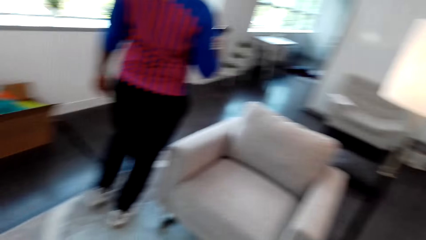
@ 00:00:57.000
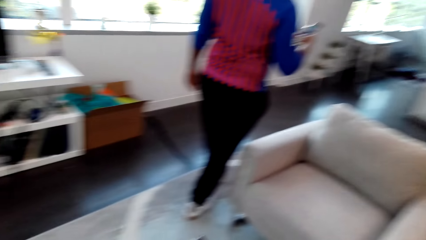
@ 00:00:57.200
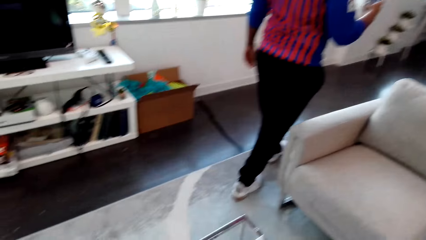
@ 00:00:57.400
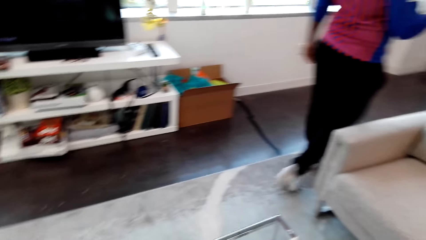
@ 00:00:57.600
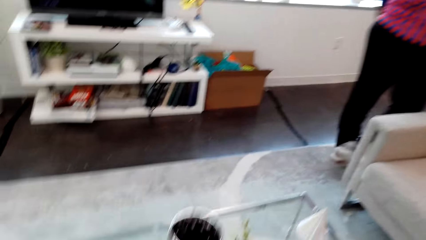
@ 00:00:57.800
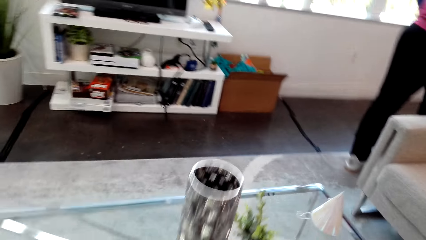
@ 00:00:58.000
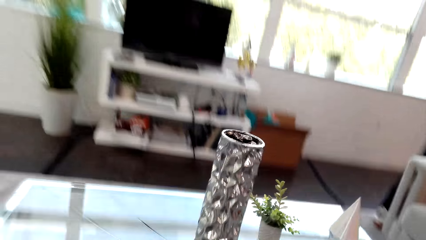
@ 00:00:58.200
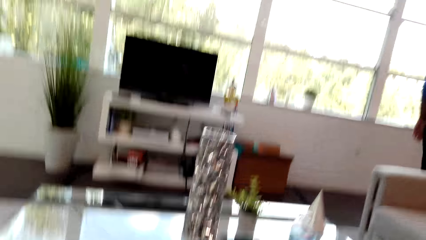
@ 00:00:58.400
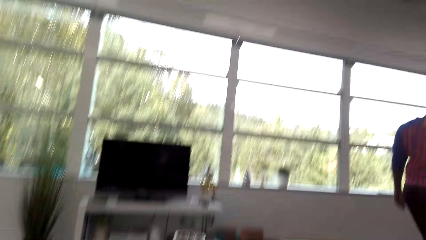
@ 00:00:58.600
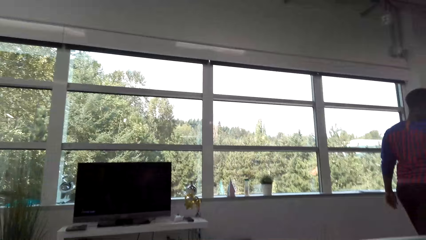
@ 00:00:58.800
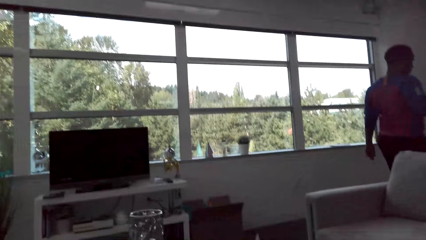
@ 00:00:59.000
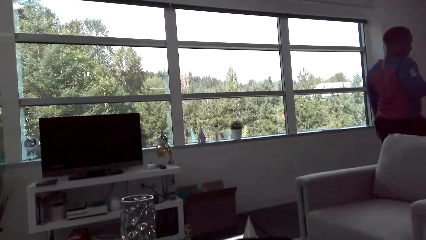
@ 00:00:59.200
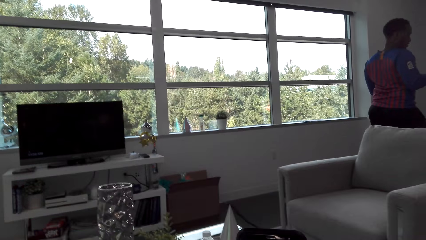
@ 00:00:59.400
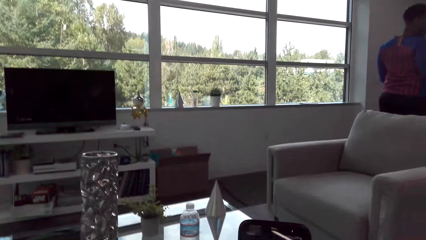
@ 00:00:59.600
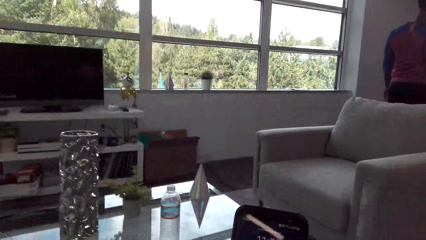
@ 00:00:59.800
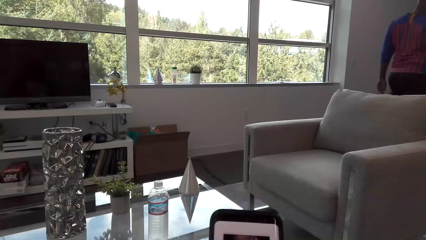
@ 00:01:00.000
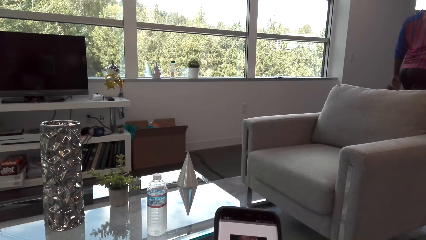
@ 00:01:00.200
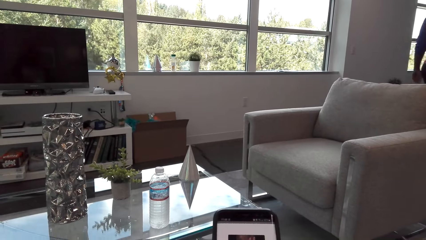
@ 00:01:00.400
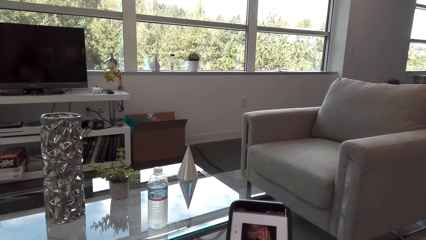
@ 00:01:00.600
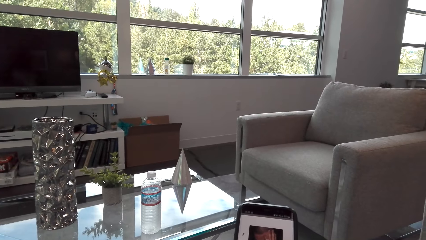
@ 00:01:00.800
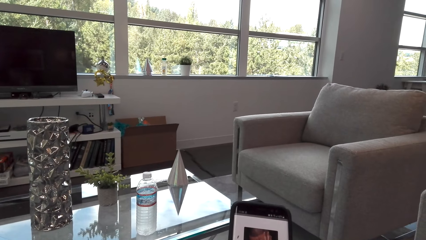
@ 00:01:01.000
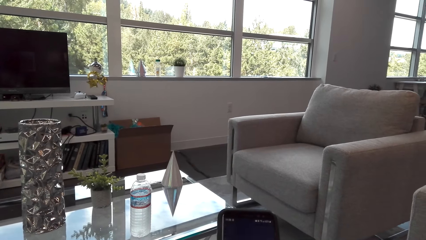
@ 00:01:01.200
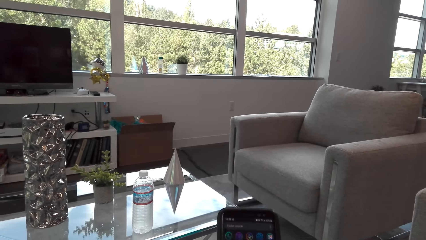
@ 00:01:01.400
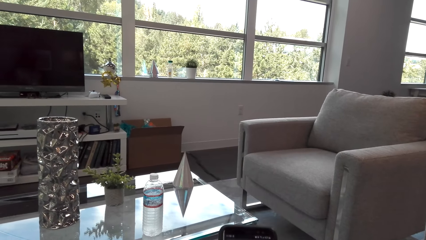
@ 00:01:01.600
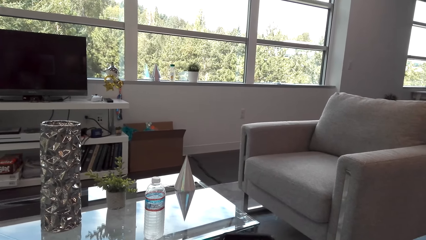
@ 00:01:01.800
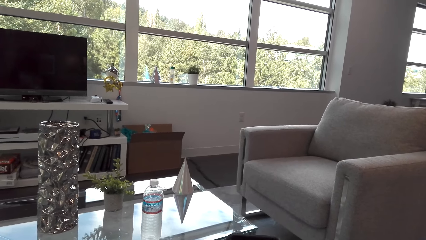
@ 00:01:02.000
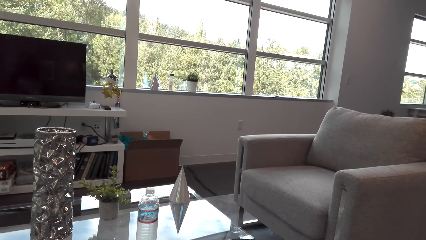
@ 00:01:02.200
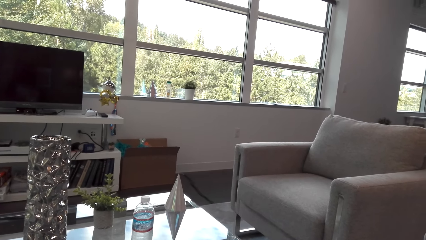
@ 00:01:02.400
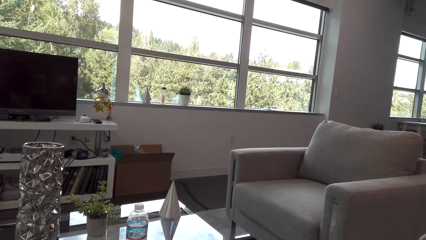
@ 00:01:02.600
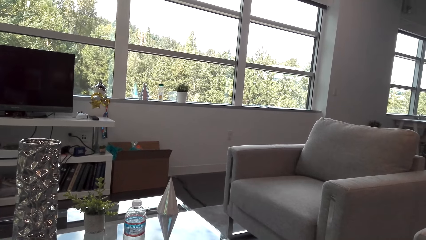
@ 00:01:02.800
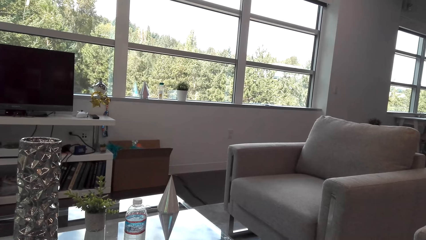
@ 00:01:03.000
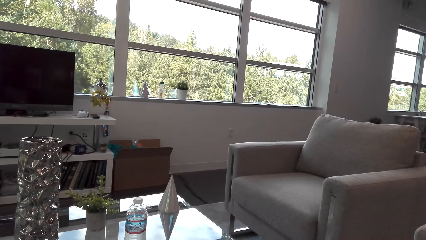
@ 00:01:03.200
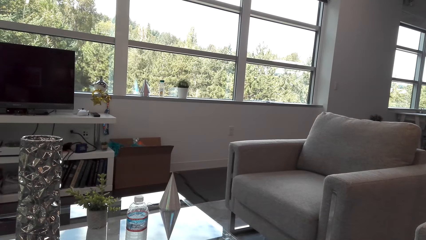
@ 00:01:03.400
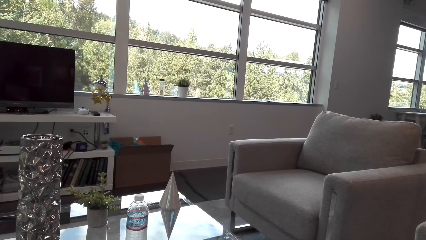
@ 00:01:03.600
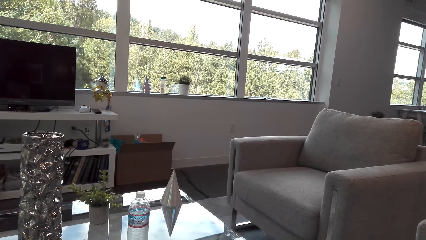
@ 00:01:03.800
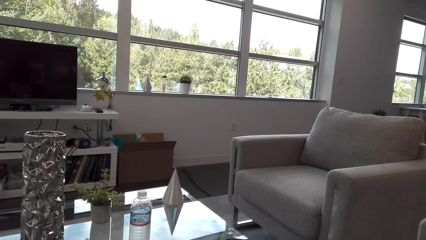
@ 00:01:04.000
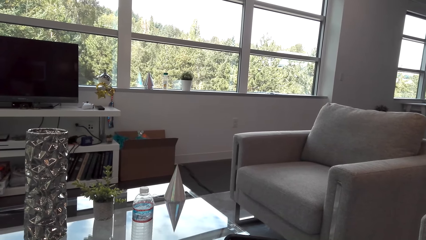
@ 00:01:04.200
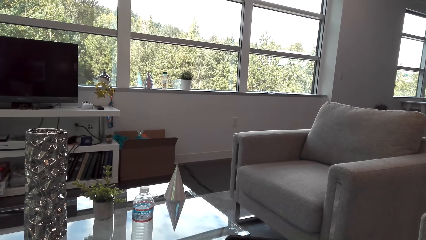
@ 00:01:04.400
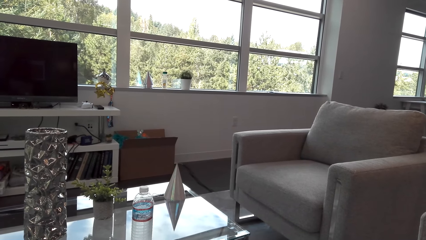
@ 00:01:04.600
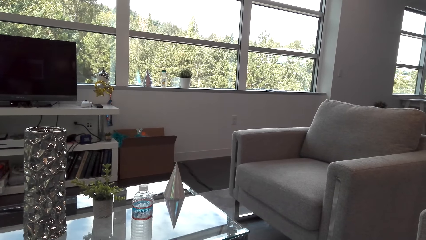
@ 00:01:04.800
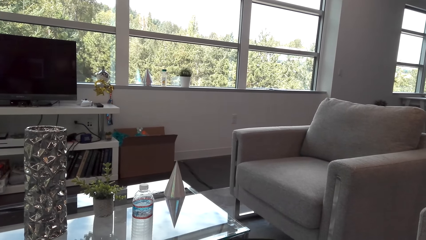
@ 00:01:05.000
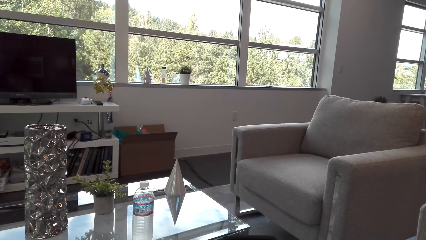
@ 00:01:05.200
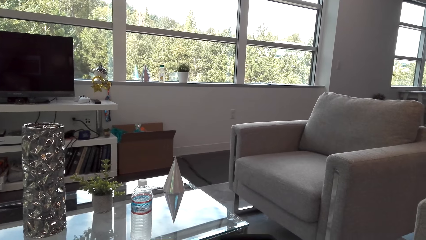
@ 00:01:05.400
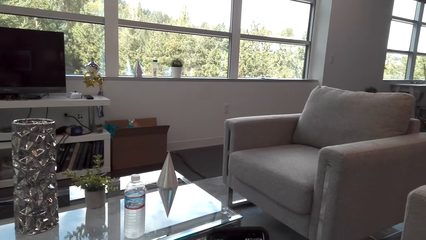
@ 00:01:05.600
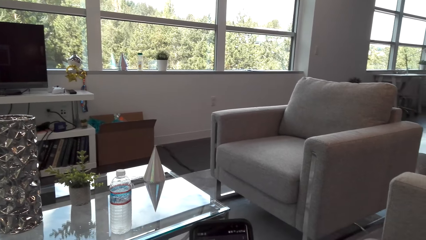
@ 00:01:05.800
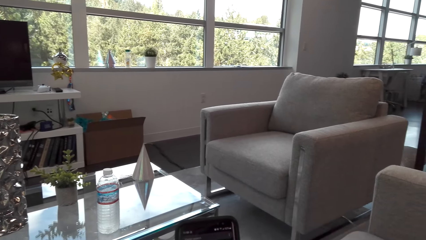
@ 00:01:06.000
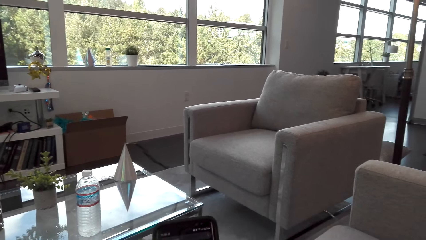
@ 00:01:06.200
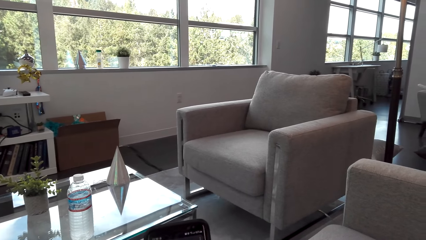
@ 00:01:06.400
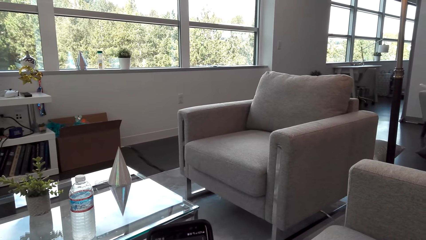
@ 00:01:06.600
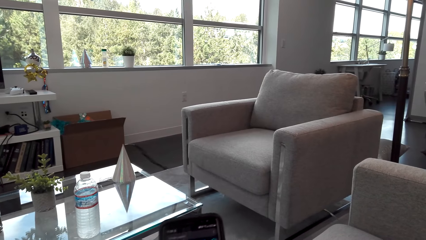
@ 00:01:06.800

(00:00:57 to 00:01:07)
Someone walks. The camera wearer dials the phone.

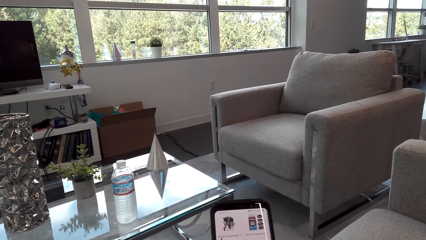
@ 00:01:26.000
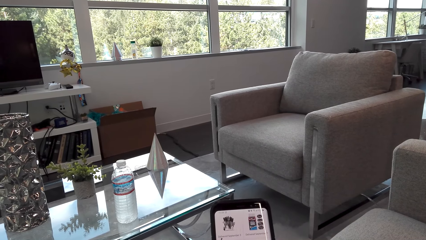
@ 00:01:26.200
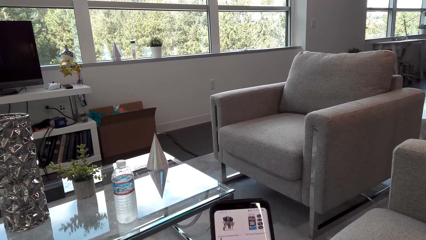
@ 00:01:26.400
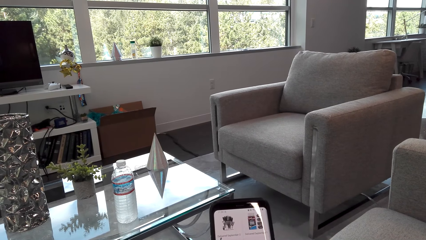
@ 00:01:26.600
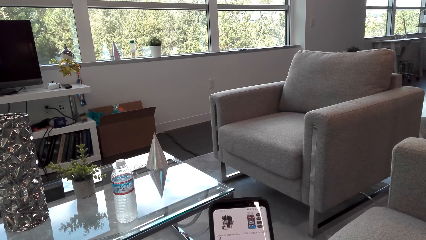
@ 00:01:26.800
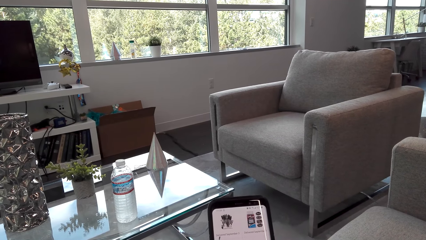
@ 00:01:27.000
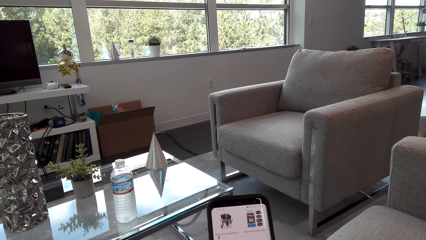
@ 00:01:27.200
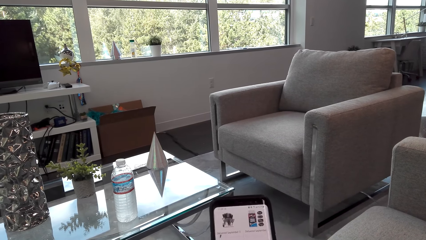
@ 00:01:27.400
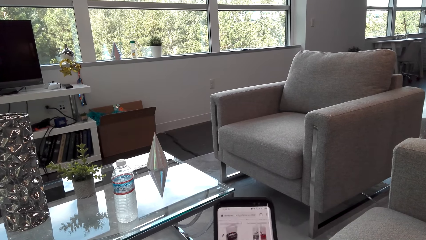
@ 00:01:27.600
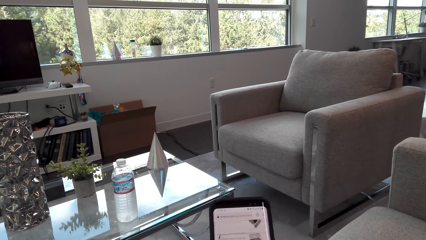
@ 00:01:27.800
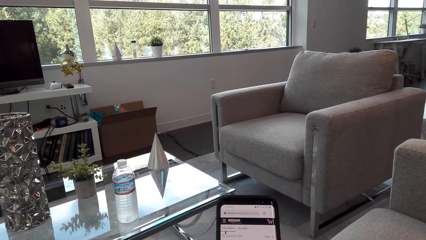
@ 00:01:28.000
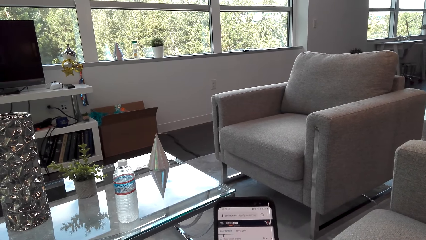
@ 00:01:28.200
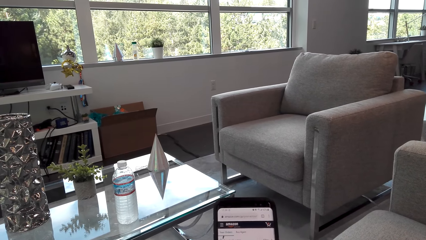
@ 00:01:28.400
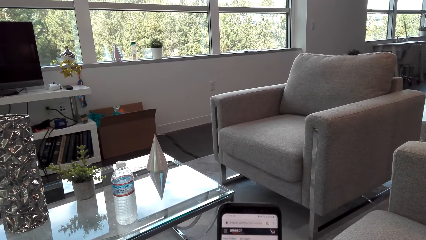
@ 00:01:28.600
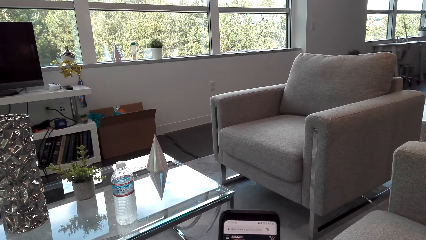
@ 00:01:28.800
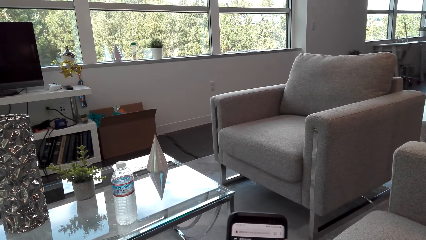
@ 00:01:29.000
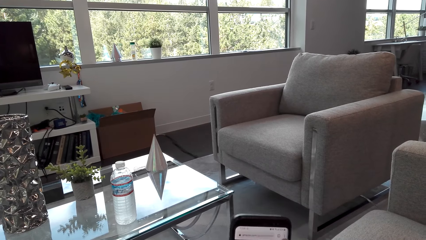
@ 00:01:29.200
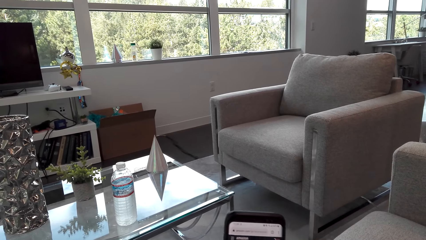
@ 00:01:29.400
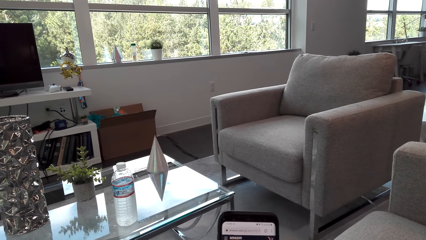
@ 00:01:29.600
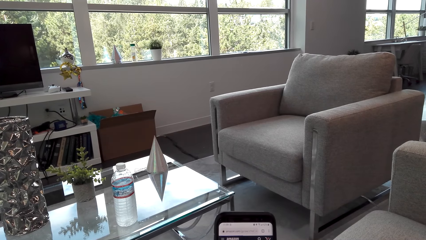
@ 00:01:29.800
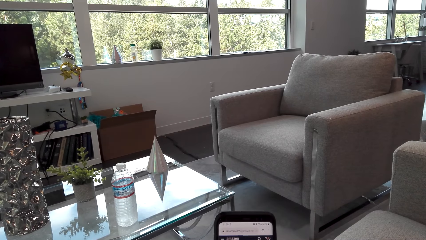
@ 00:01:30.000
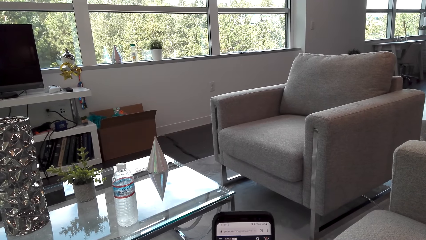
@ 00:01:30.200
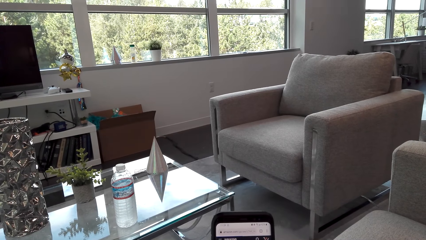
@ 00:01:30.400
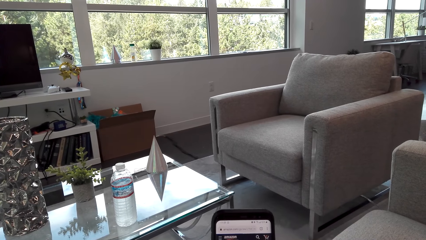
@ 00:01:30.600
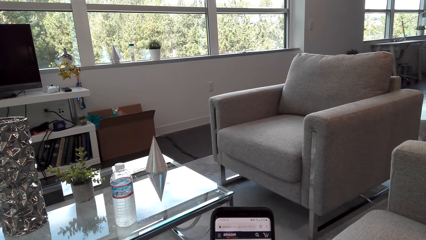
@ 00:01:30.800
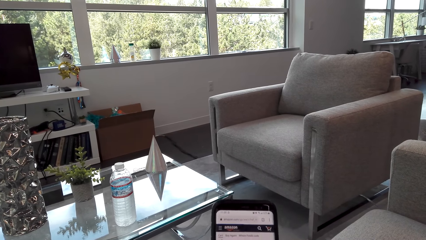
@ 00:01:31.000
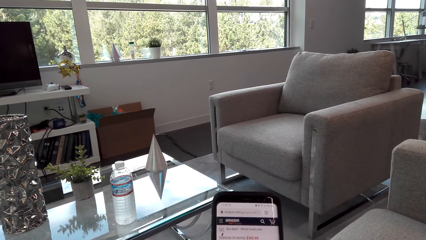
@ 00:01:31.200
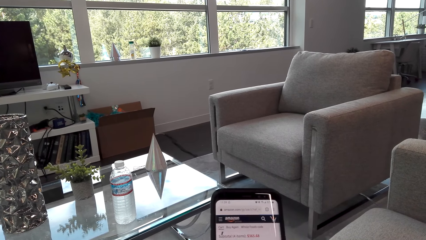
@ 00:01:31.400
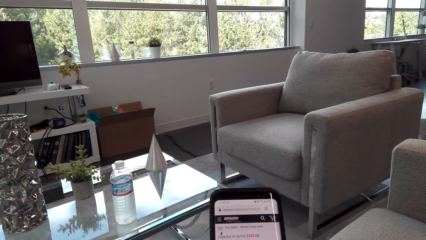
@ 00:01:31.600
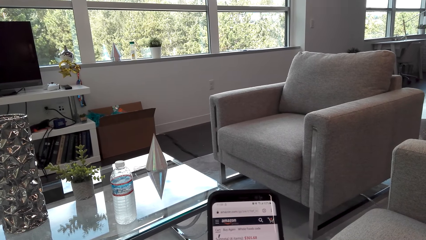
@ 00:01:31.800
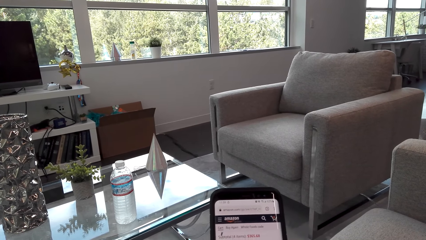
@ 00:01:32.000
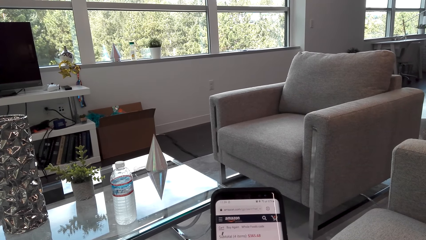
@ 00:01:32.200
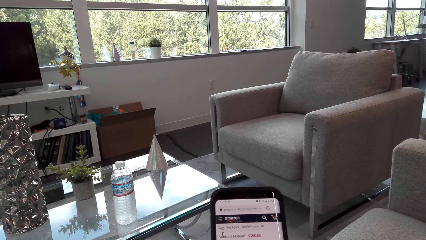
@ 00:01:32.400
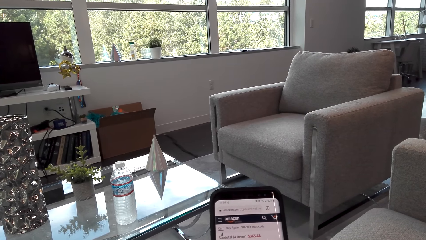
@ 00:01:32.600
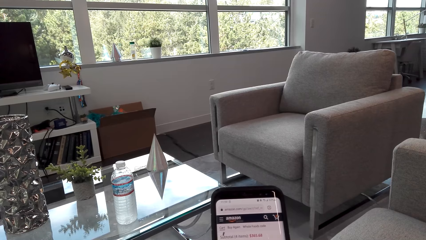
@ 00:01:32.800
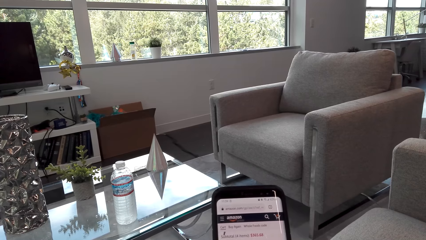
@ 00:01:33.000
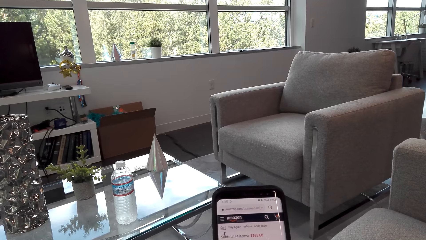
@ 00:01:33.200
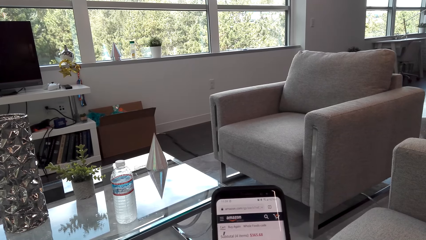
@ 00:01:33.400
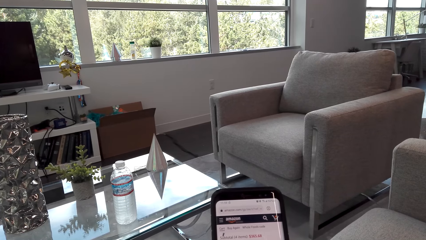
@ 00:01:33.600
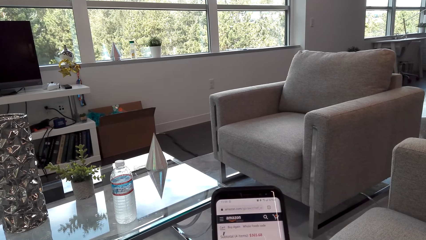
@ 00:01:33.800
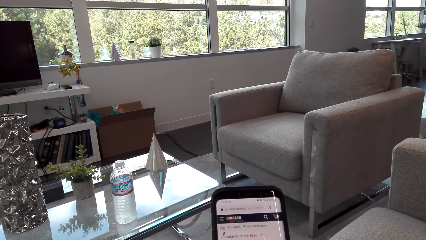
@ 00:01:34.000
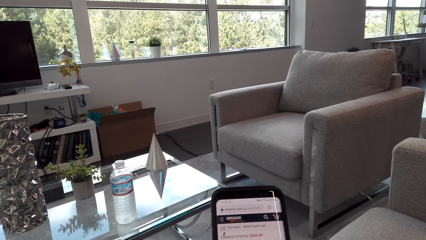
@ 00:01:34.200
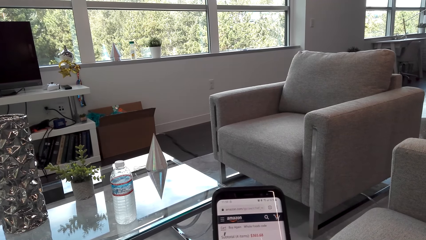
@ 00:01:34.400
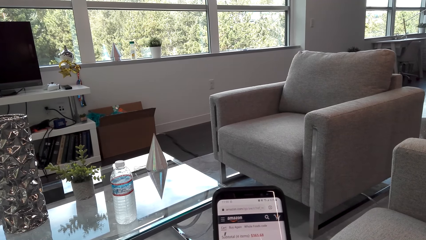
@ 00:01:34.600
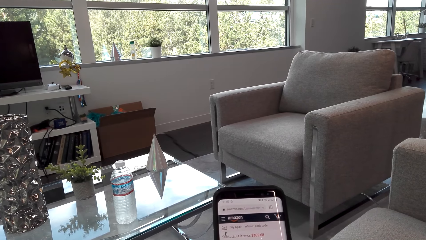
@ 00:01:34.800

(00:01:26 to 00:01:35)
The camera wearer dials the phone. They dial the phone again.
